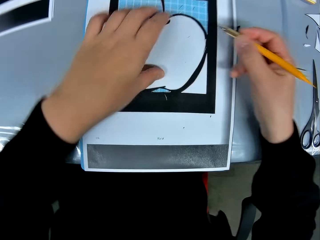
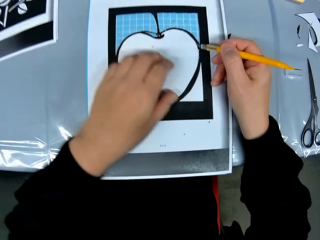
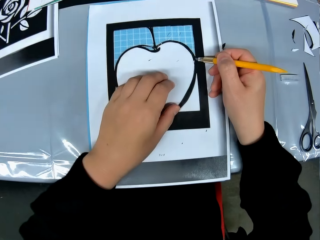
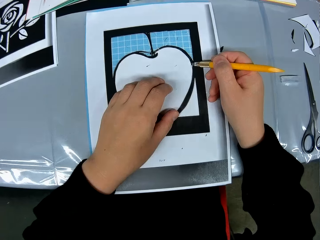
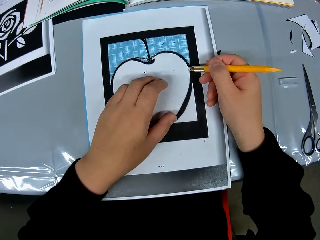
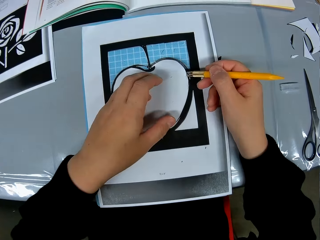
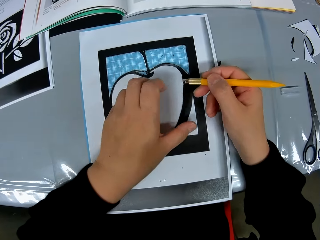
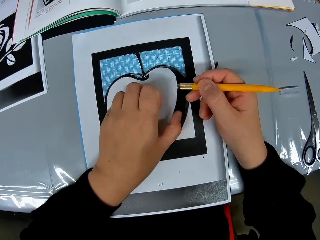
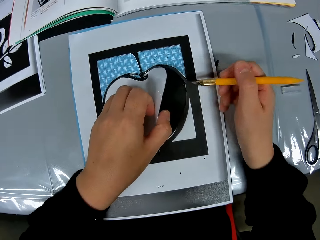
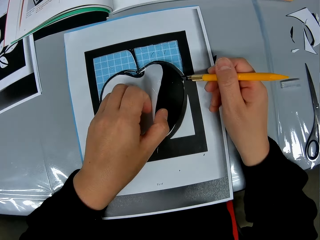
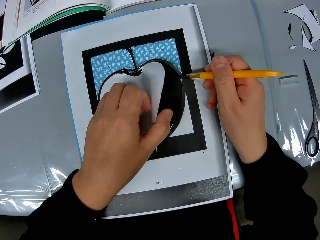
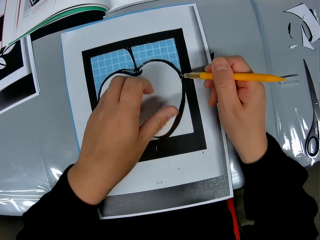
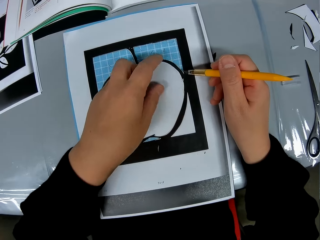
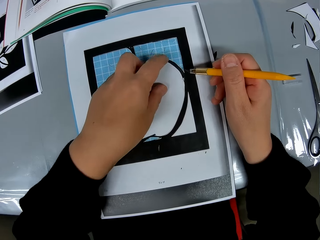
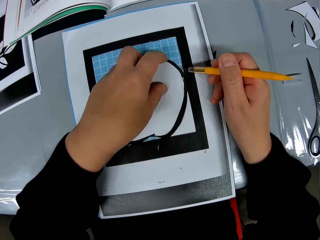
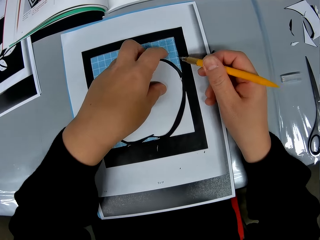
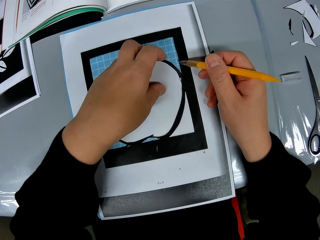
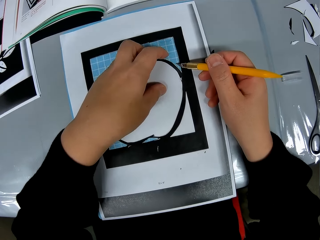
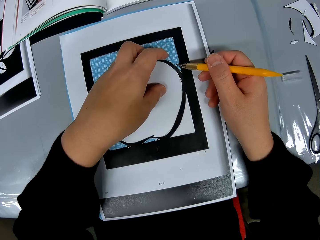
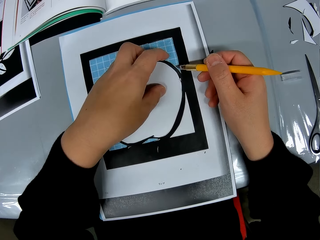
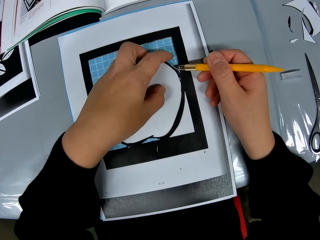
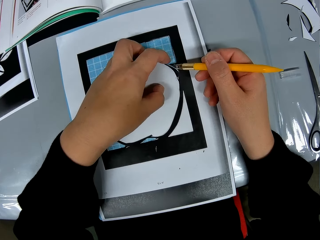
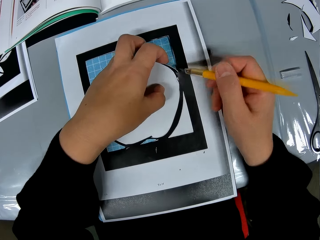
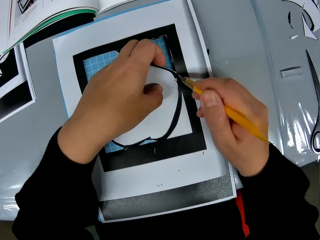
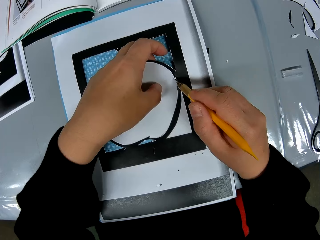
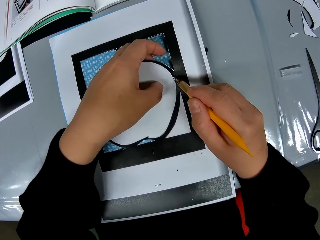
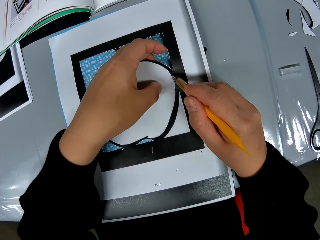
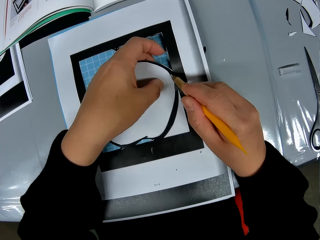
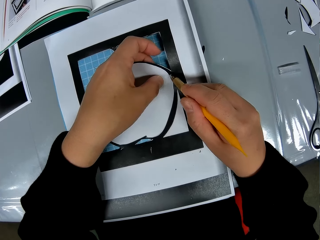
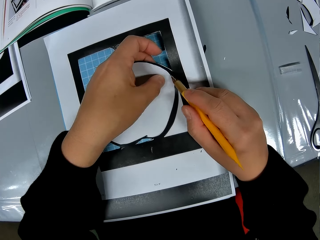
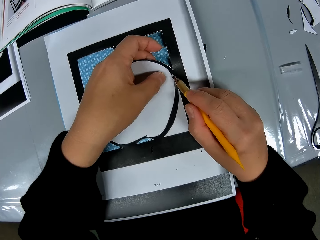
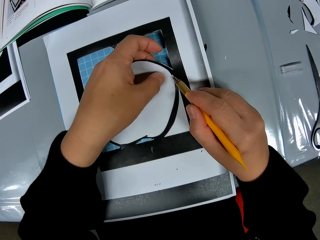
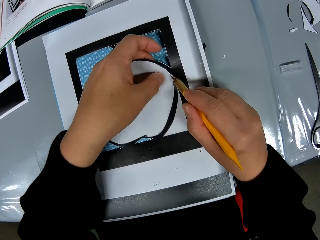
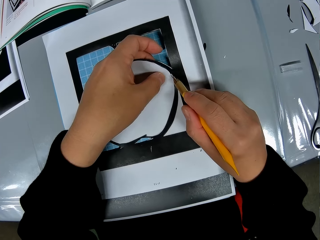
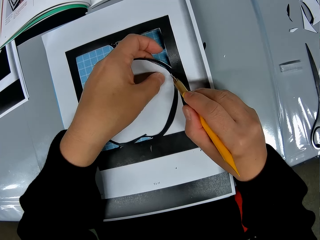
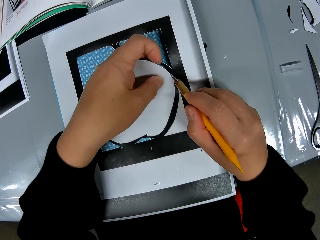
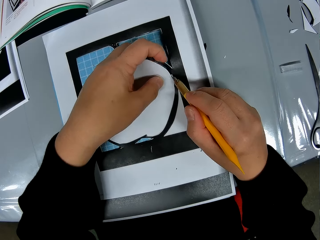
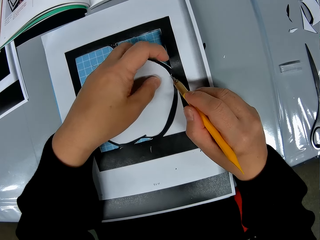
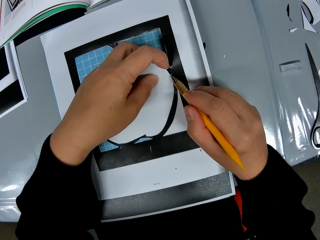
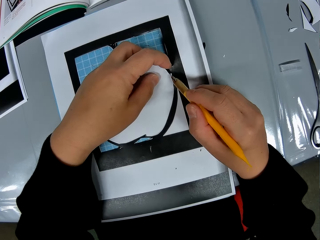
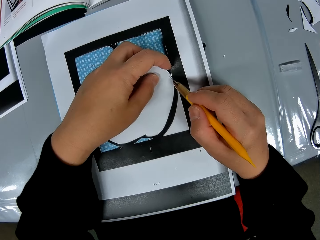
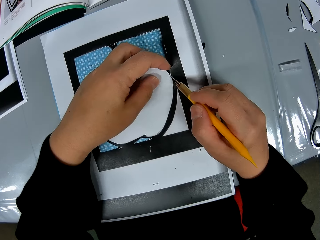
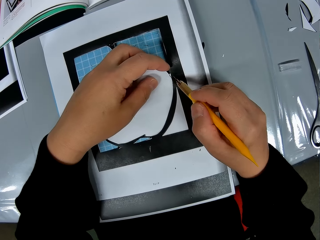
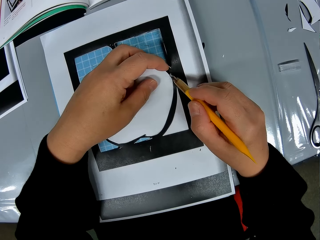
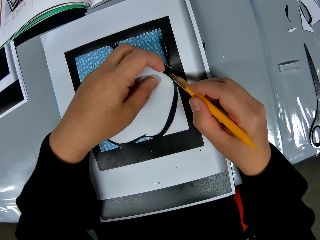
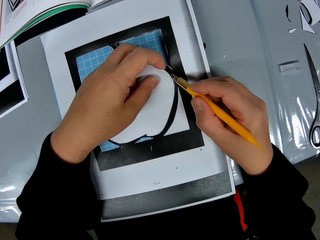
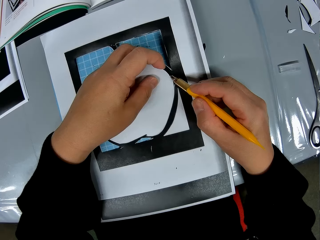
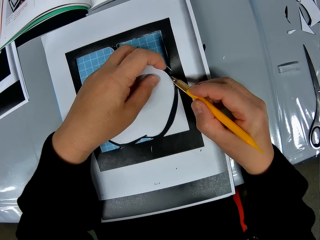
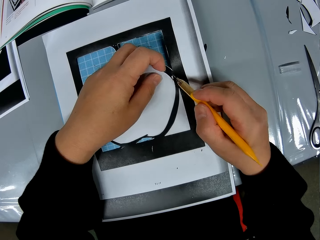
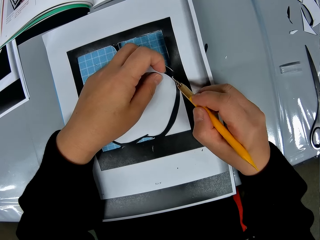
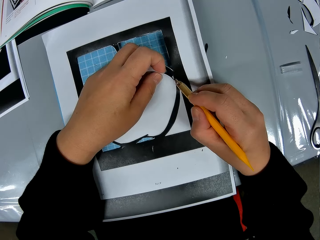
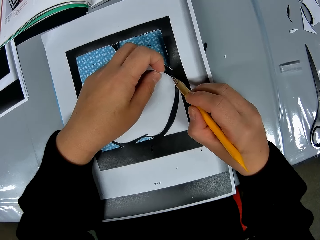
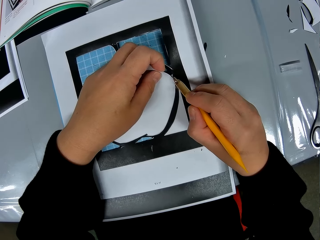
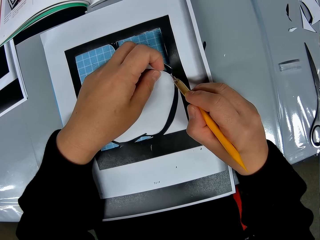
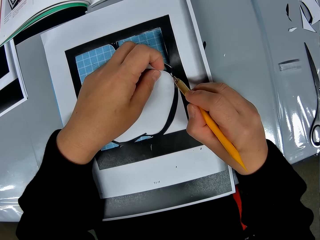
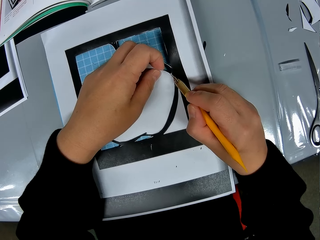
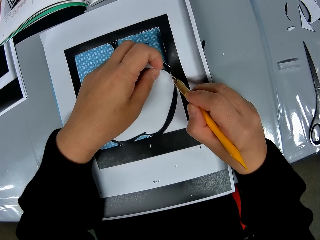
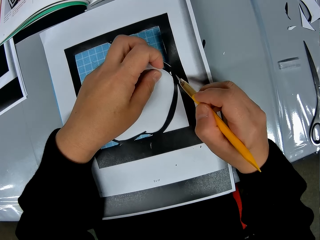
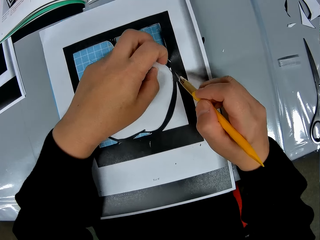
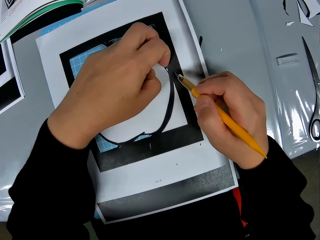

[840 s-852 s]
The camera wearer adjusts the craft on the craft sheet. He plugs the paper template. He cuts the paper templates with a scalpel. He traces out the craft from the craft sheet with the cutting stencil in his hand.

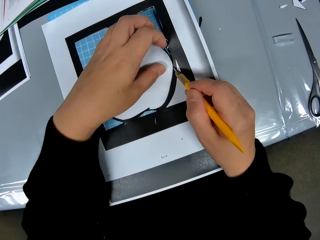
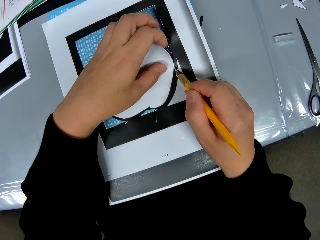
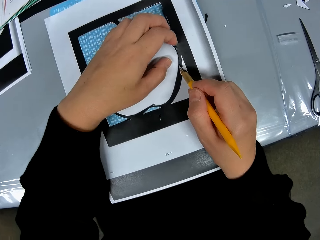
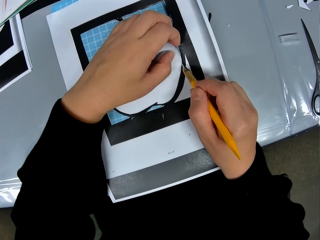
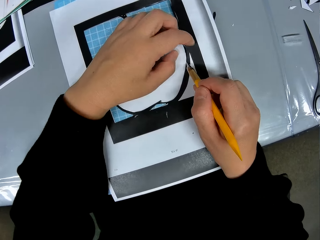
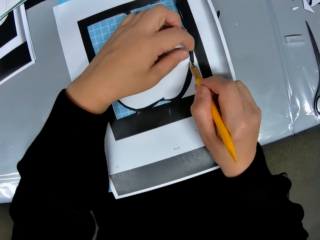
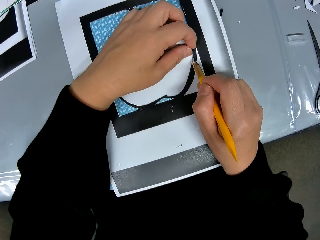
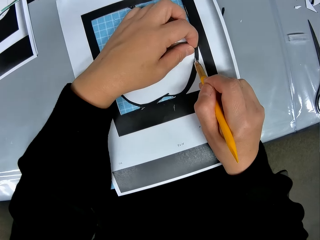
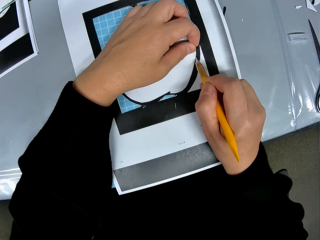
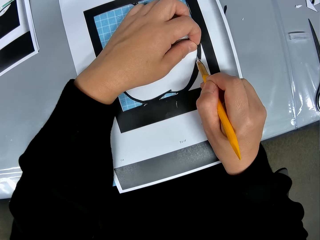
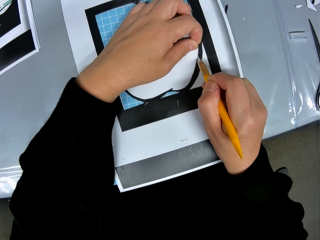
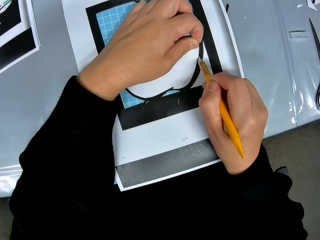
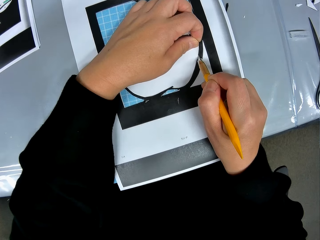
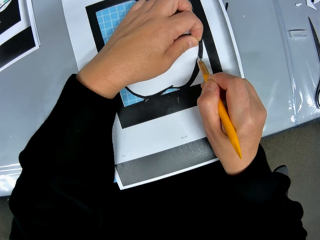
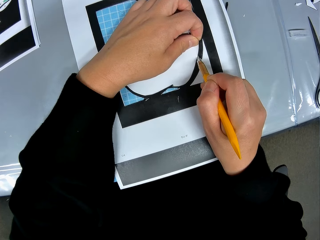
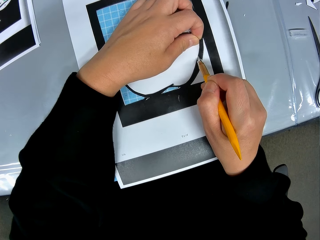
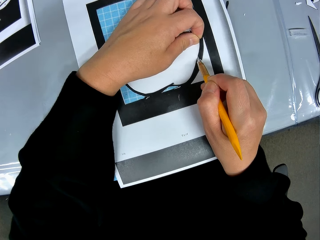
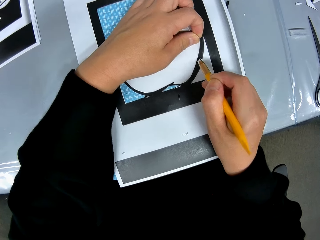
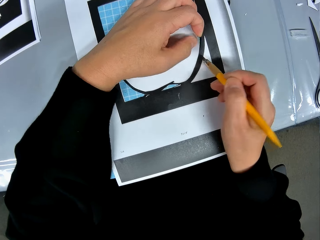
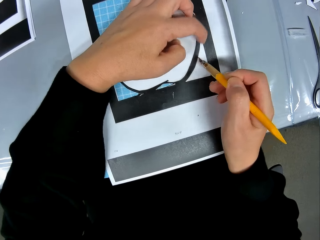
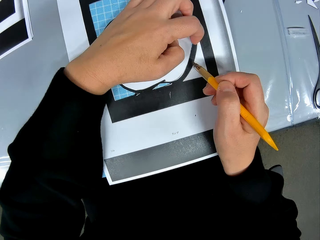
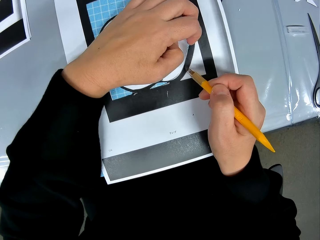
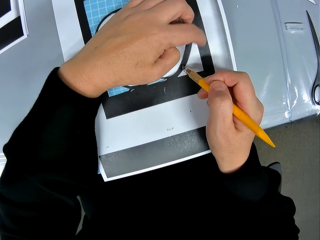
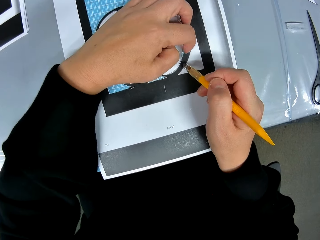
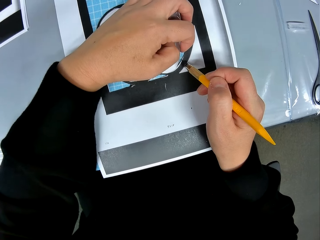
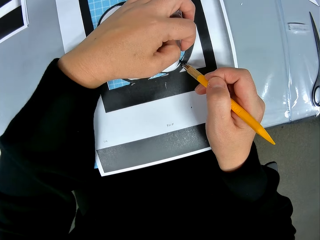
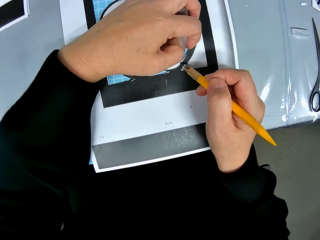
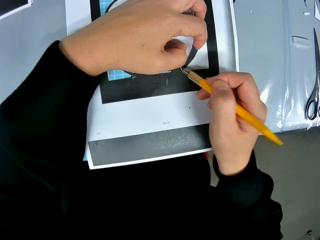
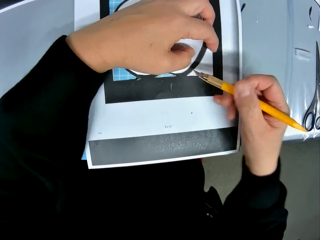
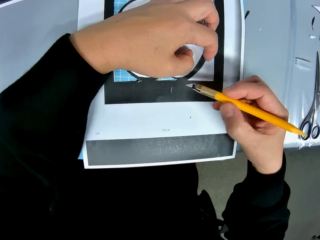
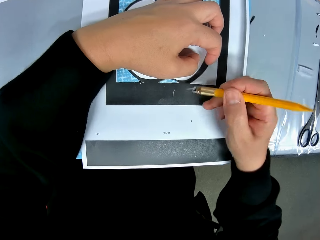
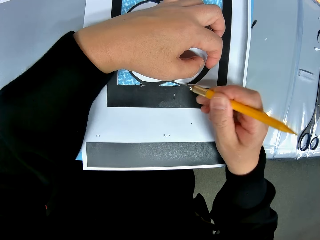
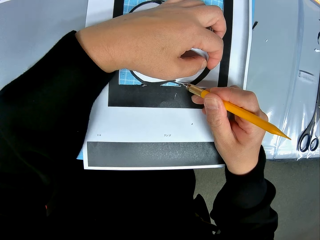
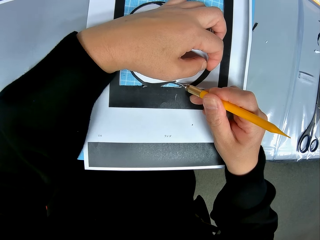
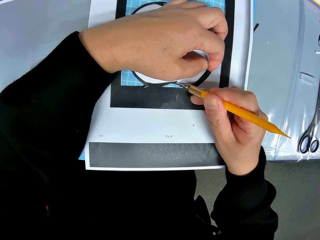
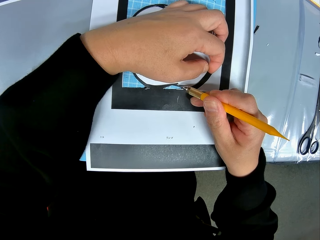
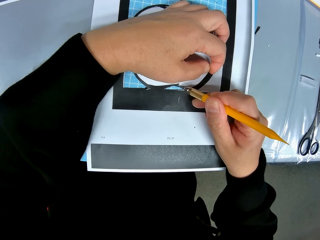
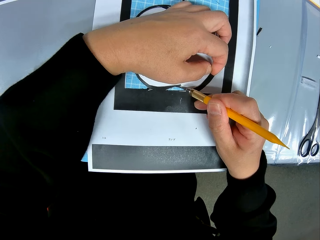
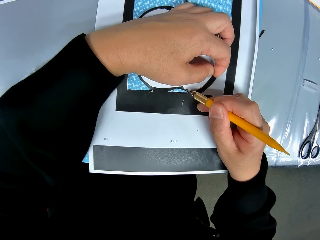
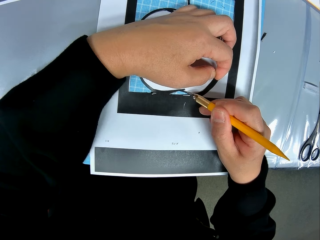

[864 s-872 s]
The camera wearer adjusts the craft on the craft sheet. He traces the craft out from the craft sheet with the cutting stencil in his hand.

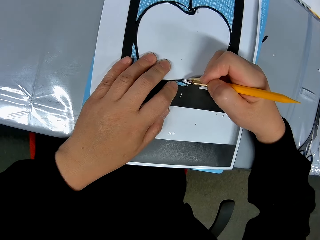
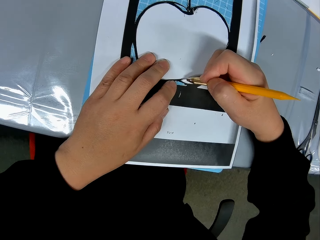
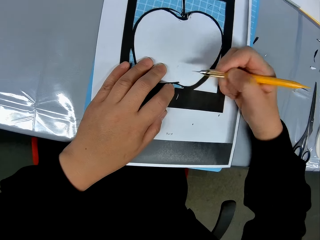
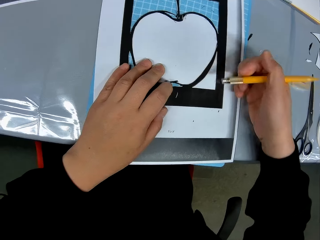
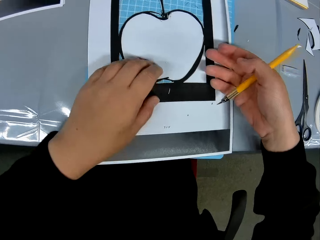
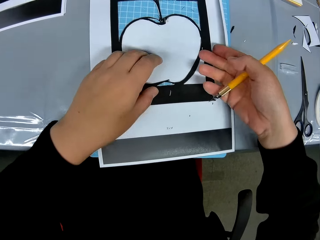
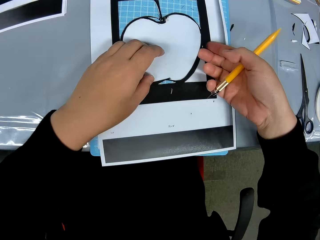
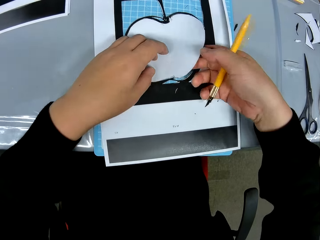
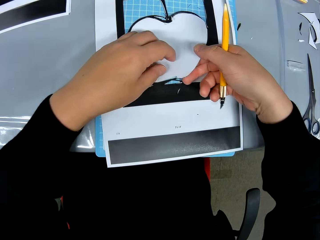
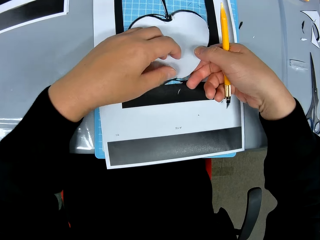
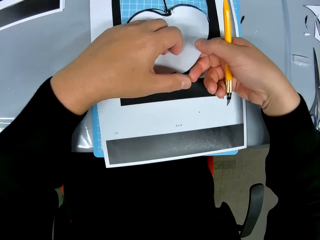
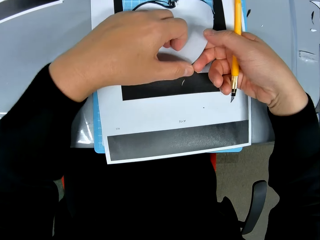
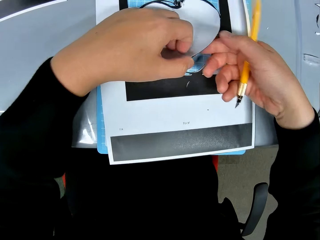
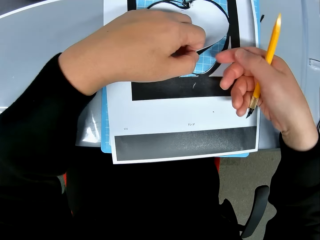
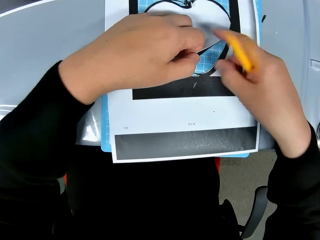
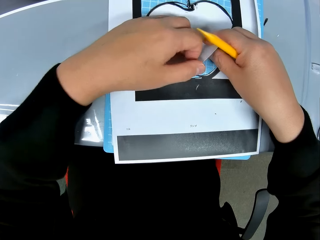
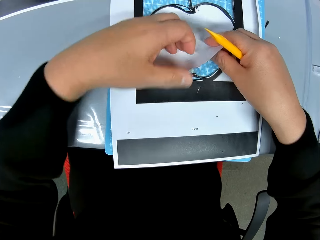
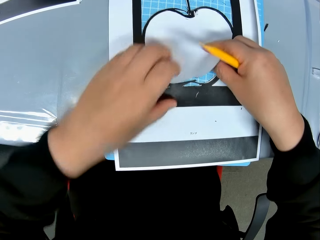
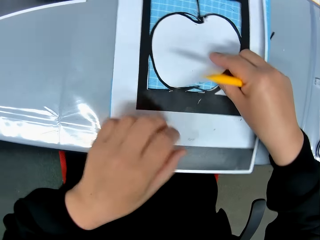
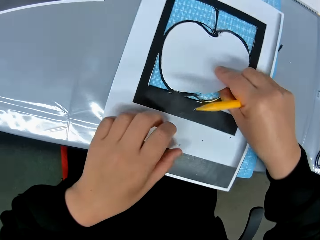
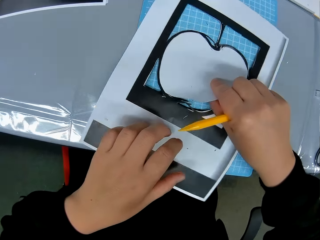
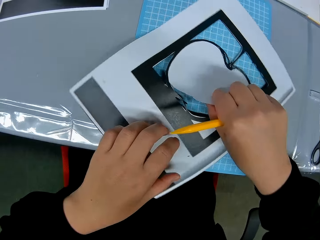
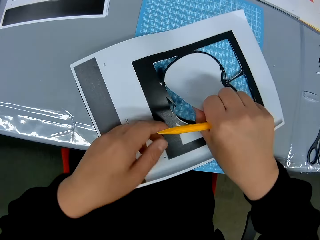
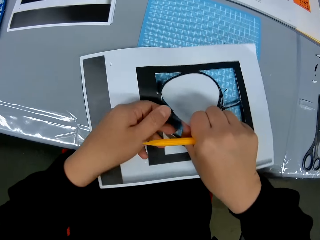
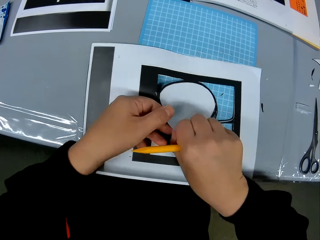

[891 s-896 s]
The camera wearer adjusts the craft on the craft sheet. They plug the paper template.
